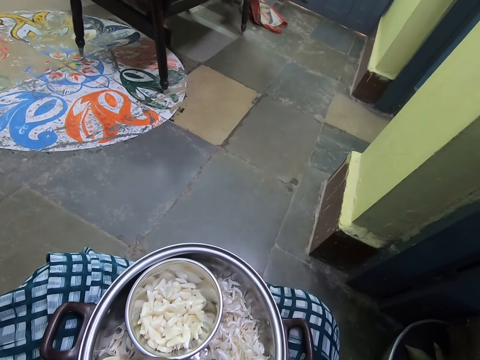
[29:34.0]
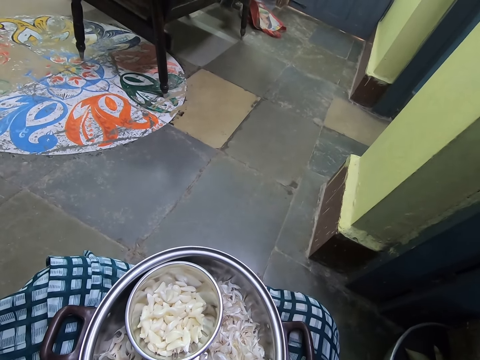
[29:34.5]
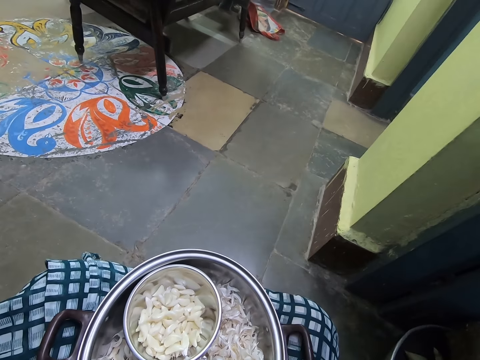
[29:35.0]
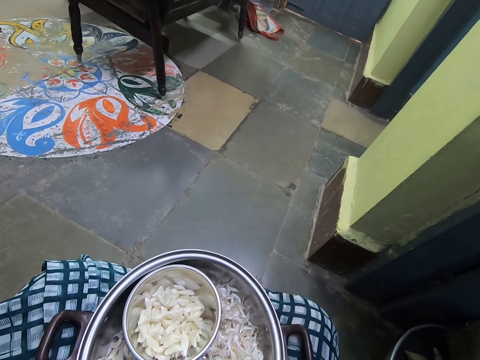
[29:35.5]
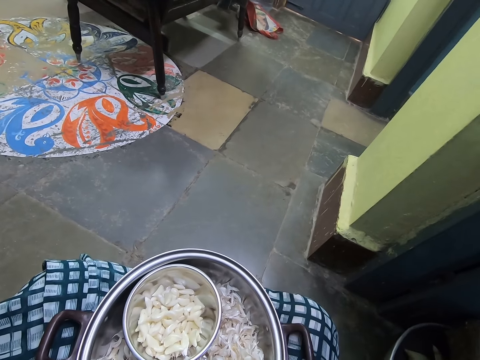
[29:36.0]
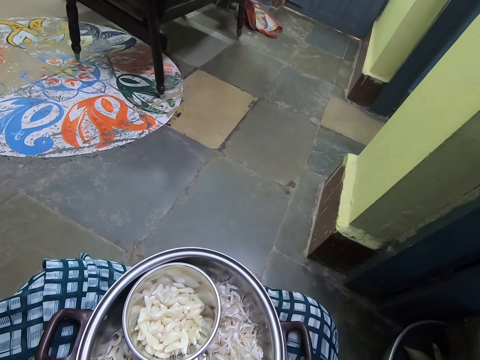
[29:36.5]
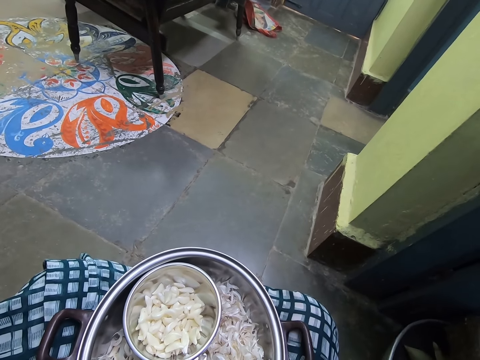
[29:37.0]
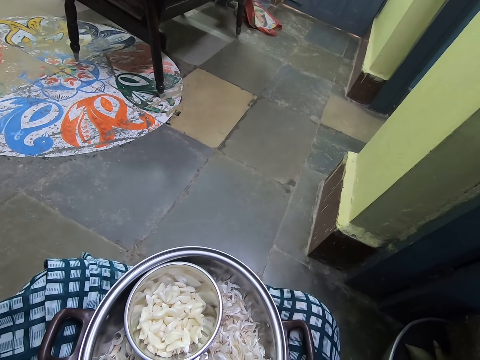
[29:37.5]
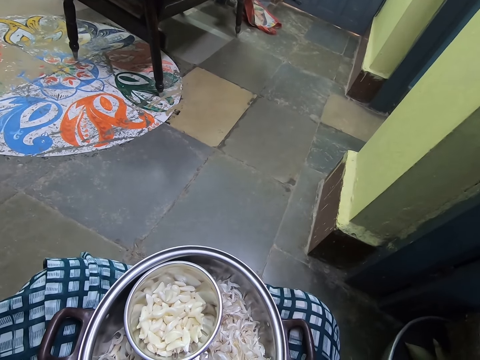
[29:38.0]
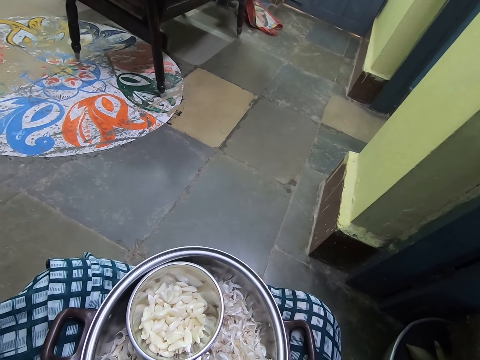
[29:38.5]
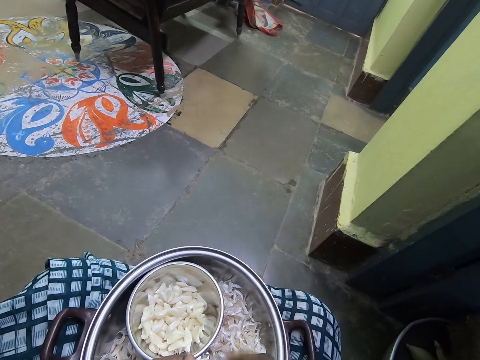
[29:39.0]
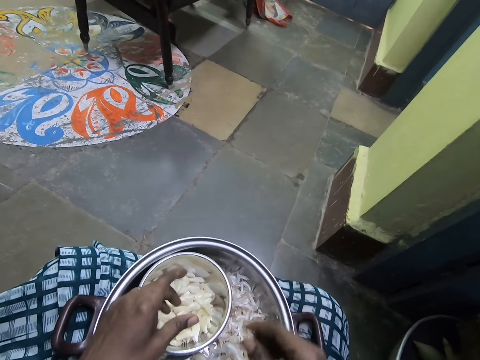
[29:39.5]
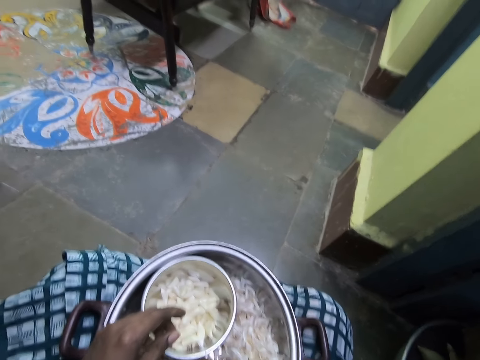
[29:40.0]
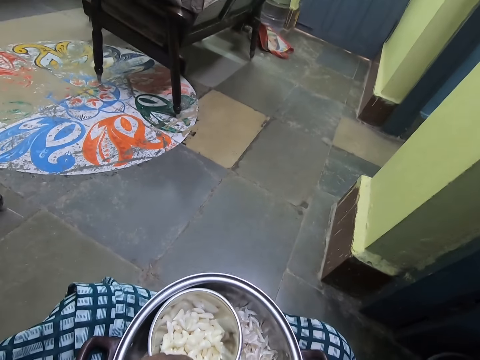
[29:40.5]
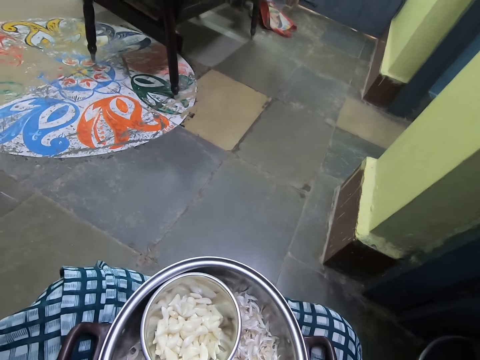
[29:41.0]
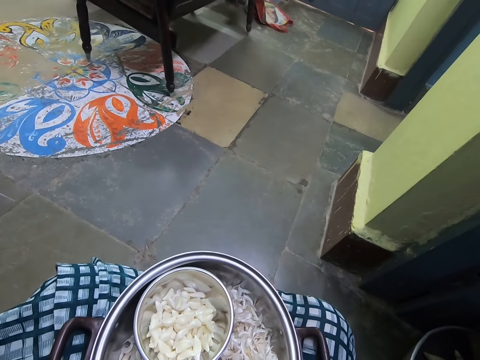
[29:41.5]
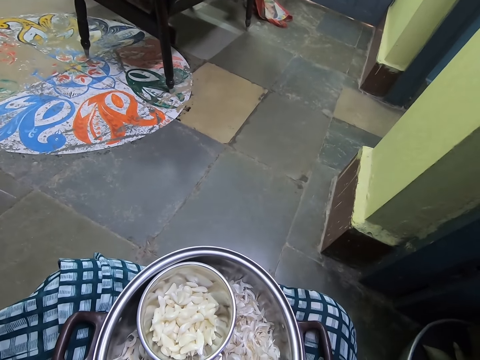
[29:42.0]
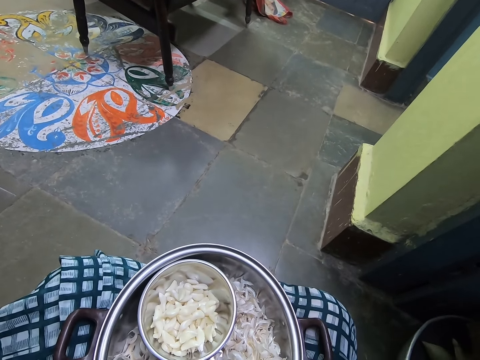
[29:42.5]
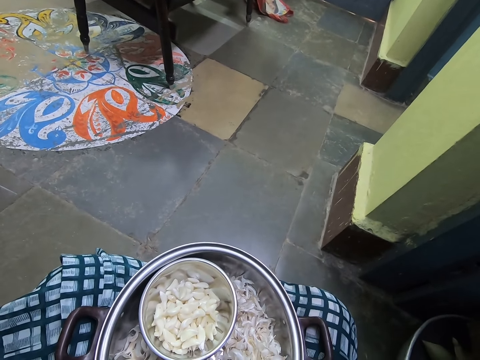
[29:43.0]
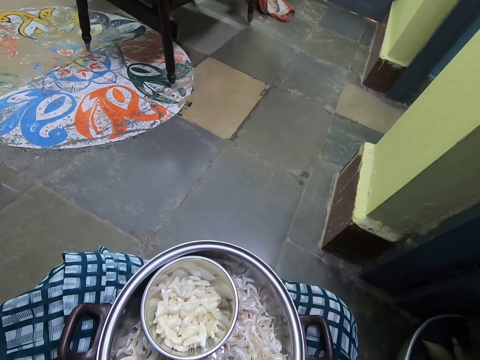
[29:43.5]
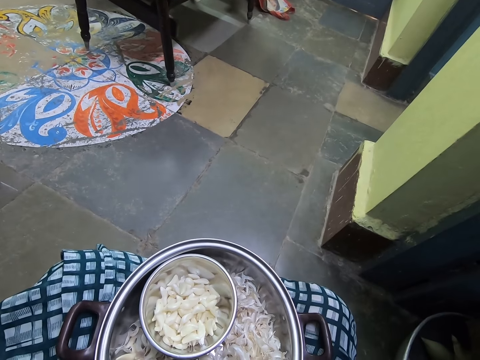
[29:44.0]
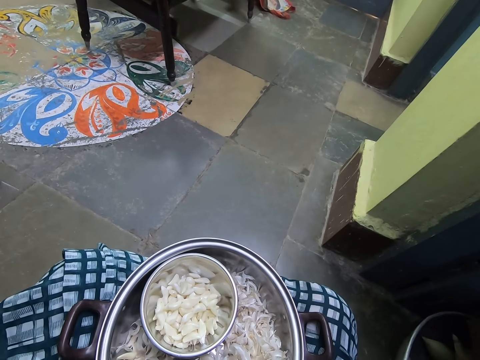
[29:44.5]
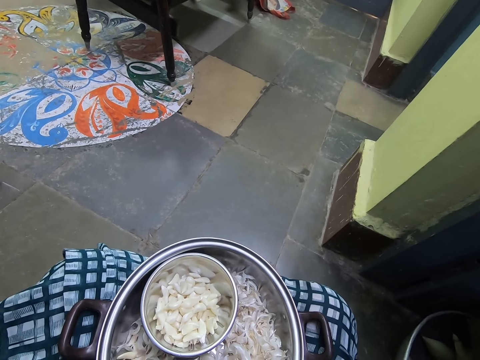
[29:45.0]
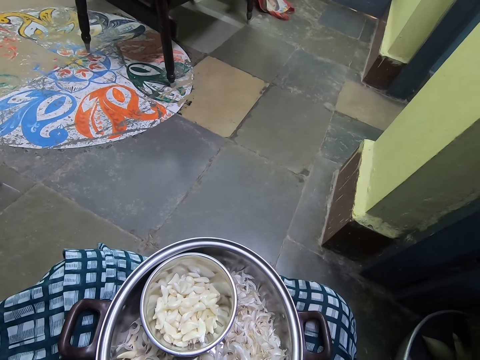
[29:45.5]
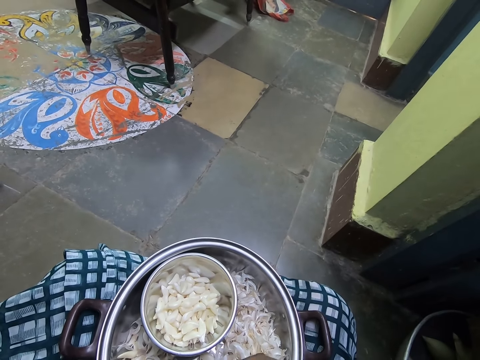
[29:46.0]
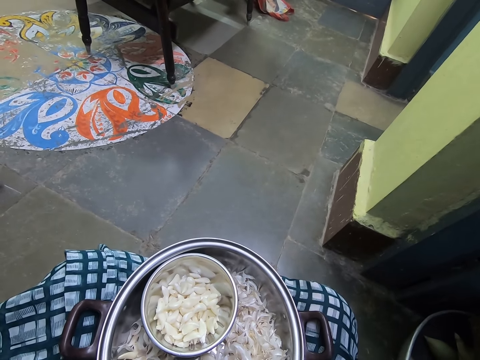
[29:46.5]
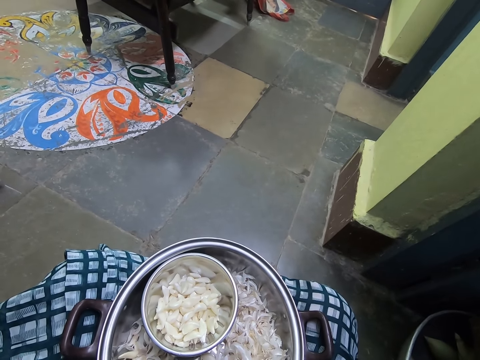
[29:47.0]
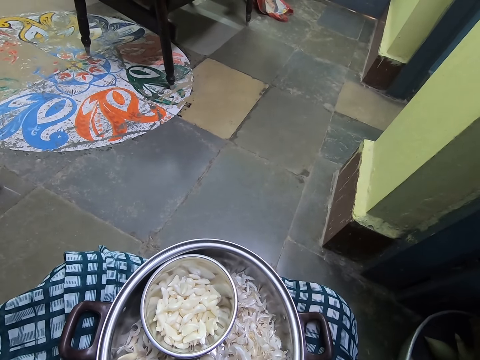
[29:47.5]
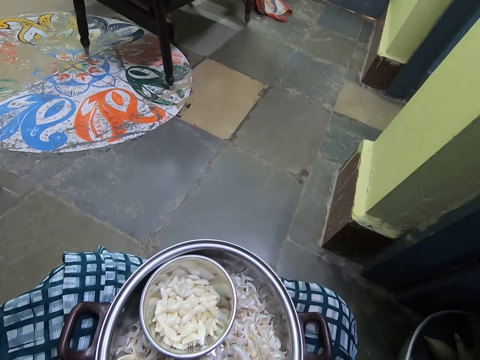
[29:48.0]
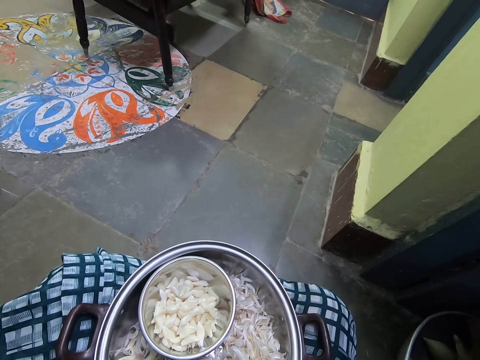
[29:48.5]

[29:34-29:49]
The camera wearer converses with a person. They place the garlic in the bowl. They pick up a garlic. They do something. They peel the garlic.

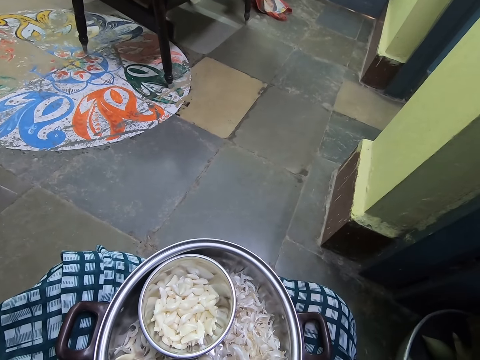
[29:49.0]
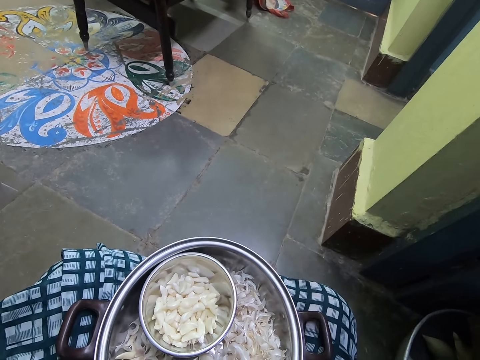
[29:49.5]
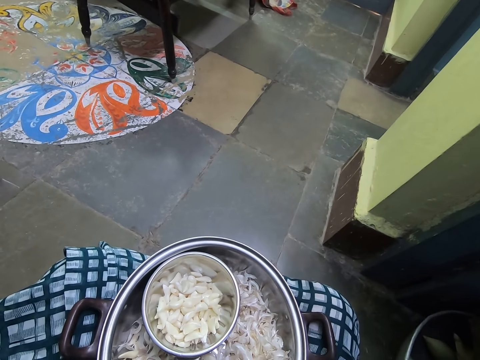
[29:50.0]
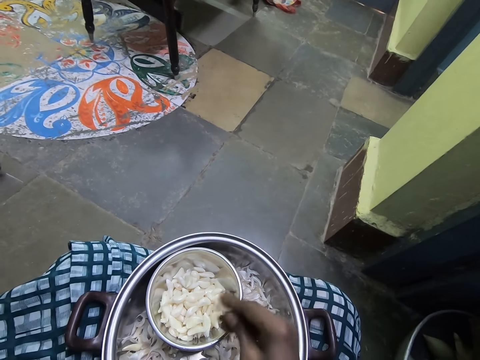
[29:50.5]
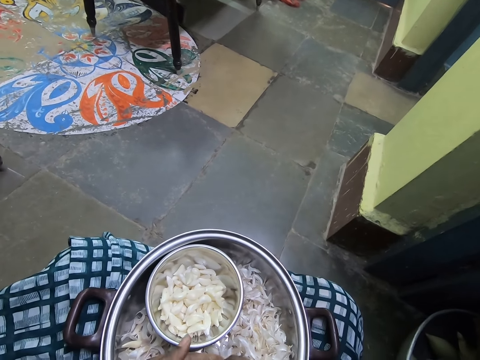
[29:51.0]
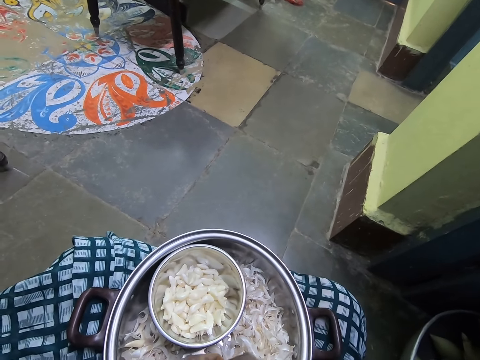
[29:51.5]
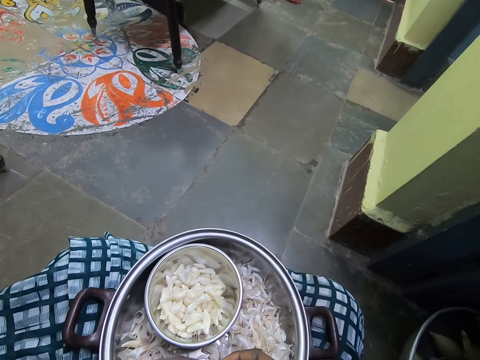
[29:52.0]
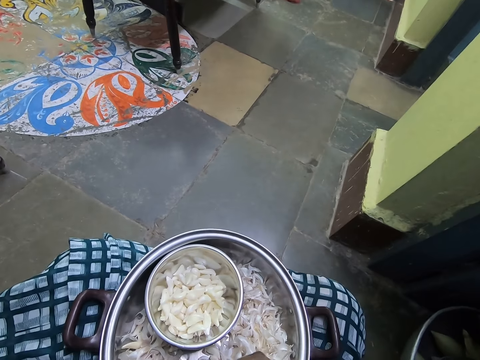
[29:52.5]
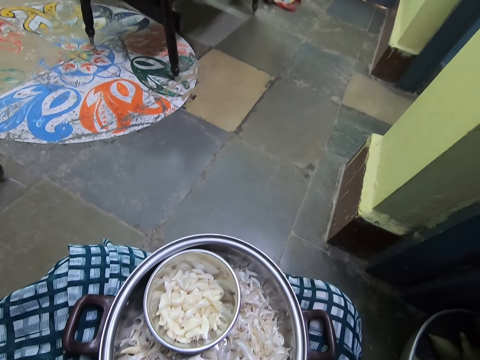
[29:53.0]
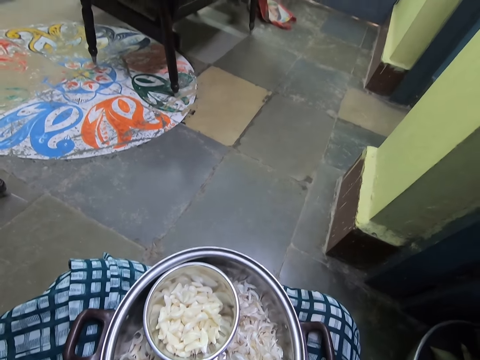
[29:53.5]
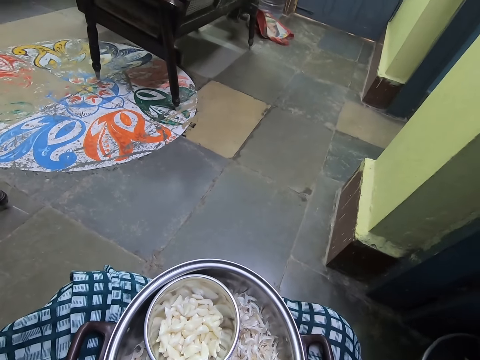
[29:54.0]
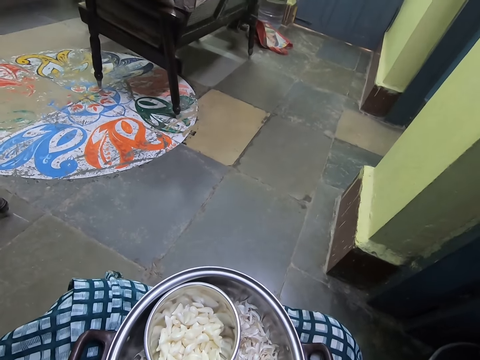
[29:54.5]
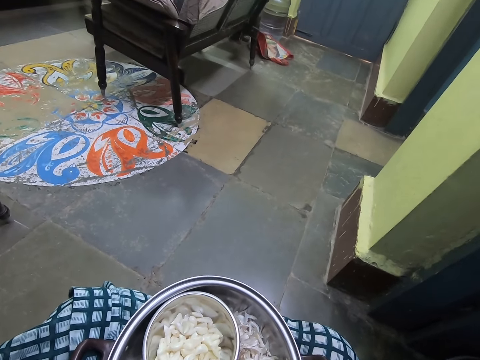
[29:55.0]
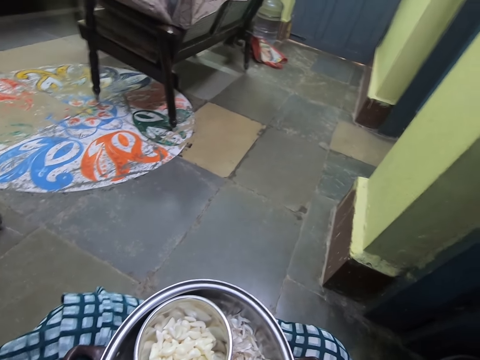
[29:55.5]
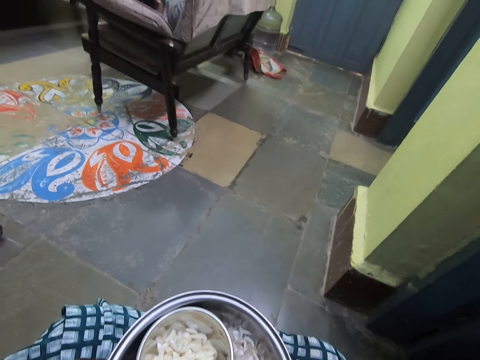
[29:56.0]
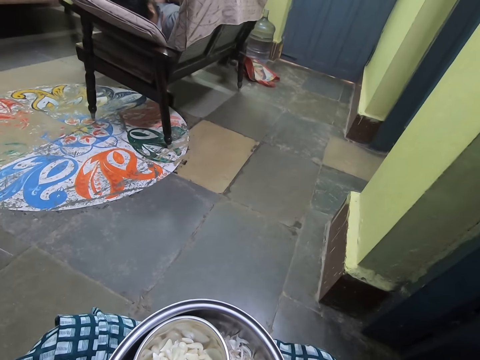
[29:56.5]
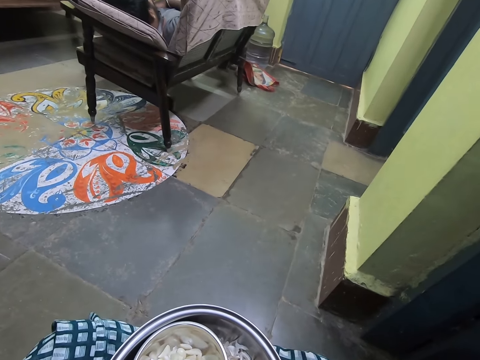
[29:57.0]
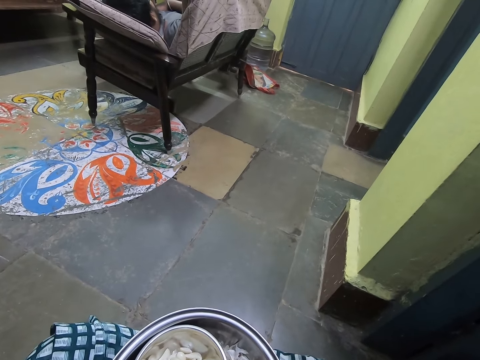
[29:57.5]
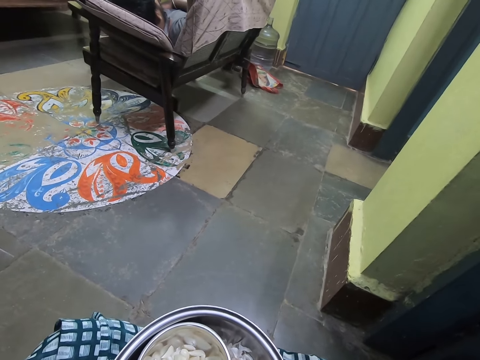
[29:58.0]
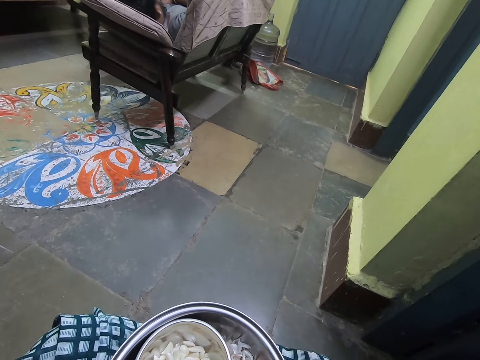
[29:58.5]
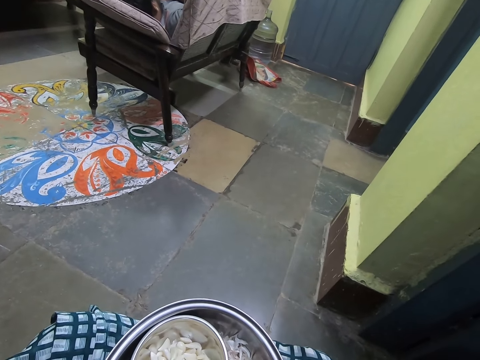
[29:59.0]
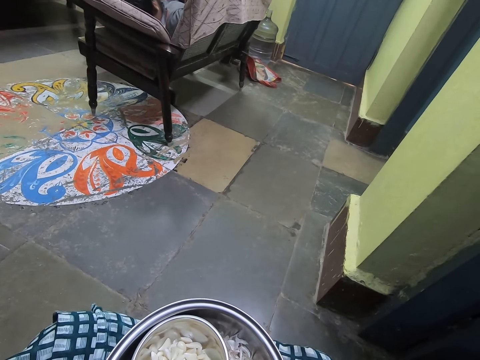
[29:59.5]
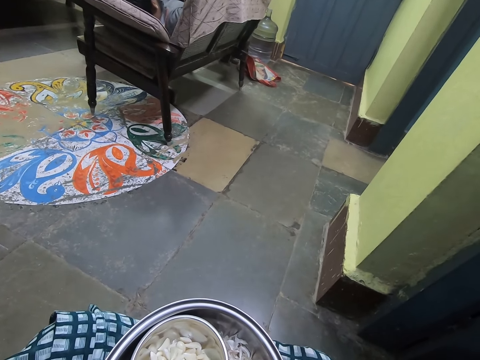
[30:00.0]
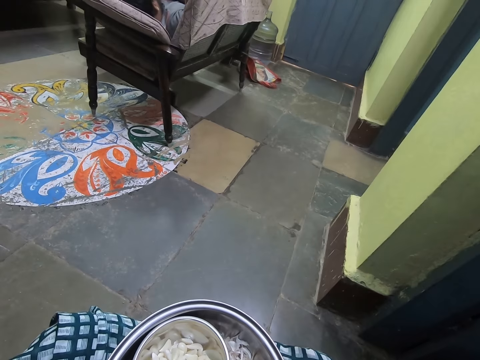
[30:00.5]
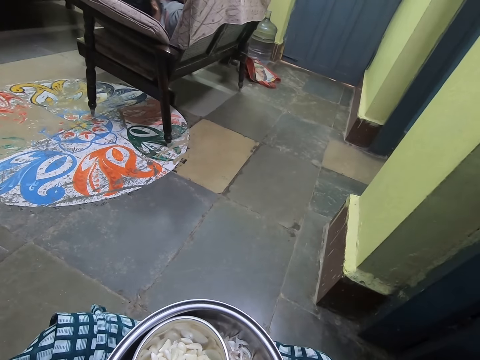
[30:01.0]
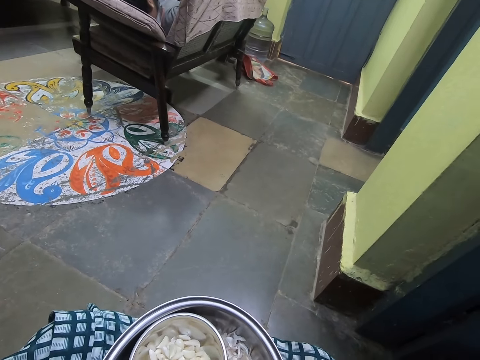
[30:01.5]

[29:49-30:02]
The camera wearer places the garlic in the bowl. They peel off the garlic. They converse with a person.
